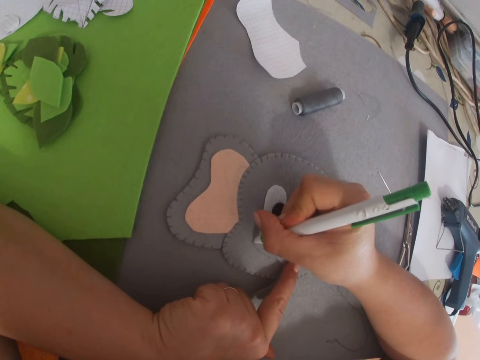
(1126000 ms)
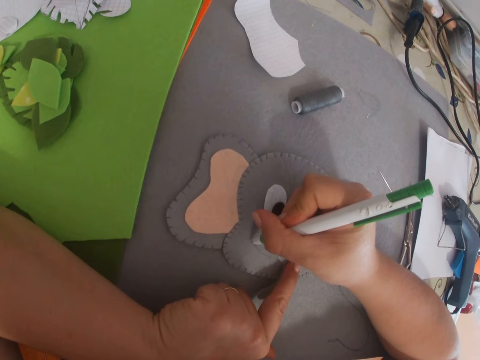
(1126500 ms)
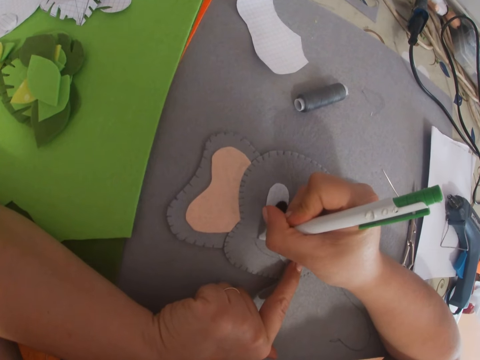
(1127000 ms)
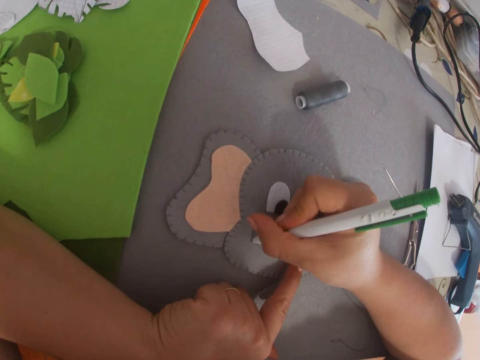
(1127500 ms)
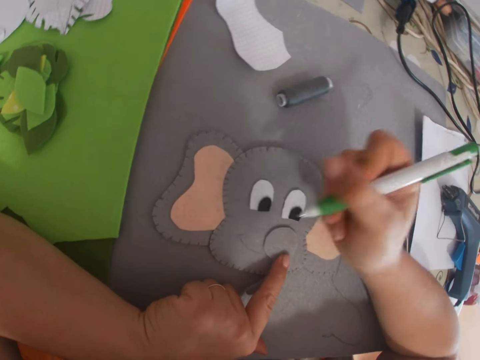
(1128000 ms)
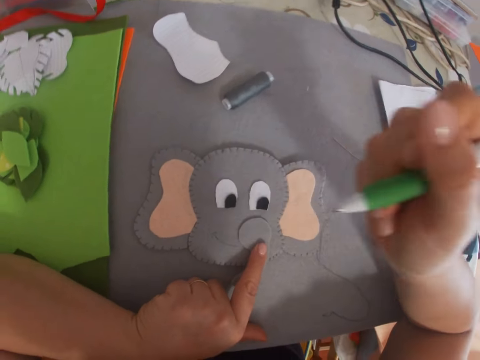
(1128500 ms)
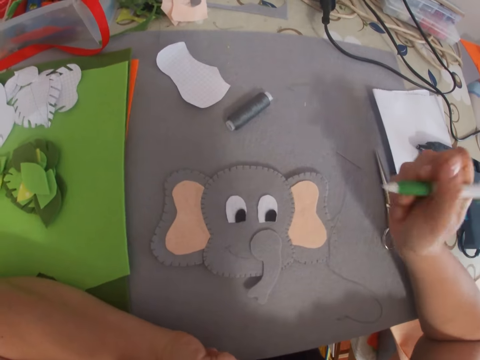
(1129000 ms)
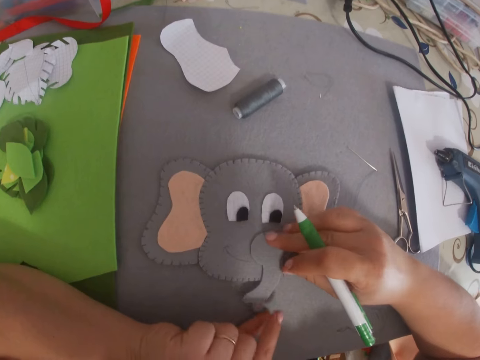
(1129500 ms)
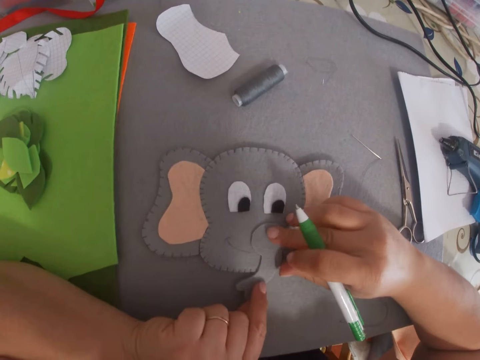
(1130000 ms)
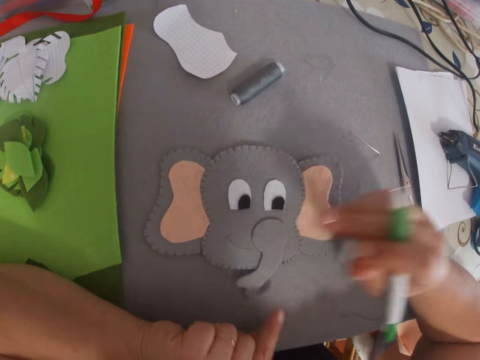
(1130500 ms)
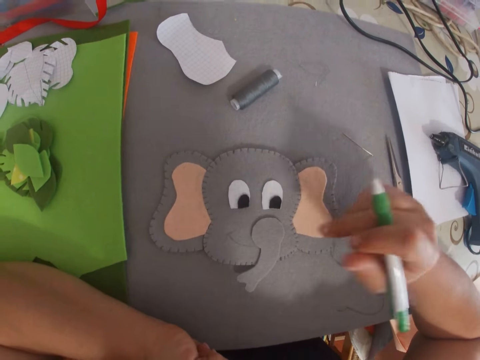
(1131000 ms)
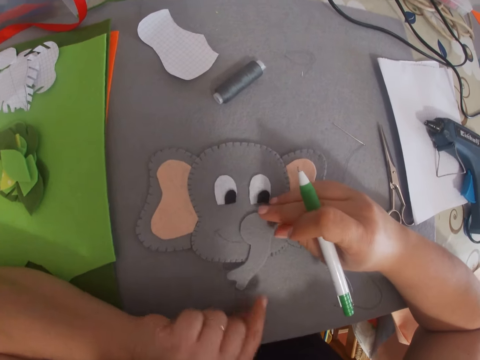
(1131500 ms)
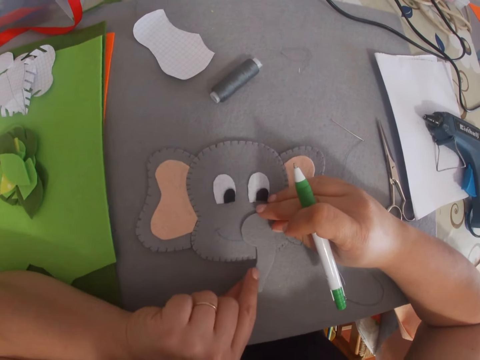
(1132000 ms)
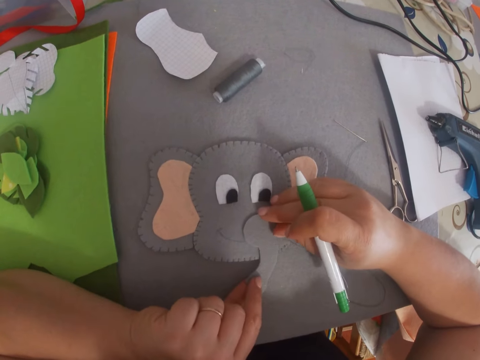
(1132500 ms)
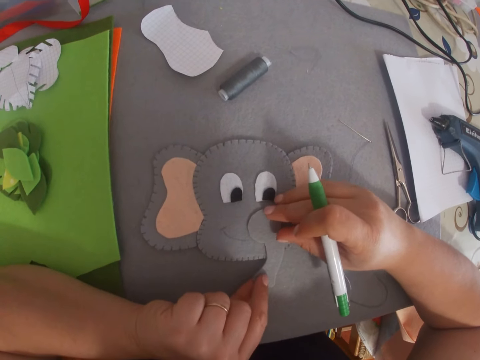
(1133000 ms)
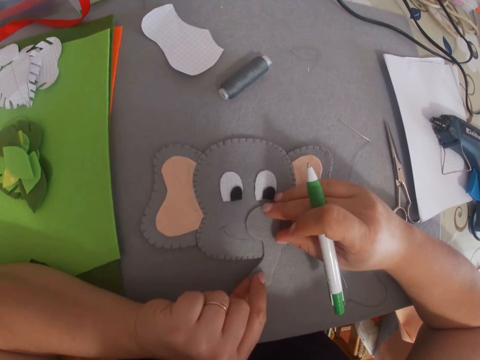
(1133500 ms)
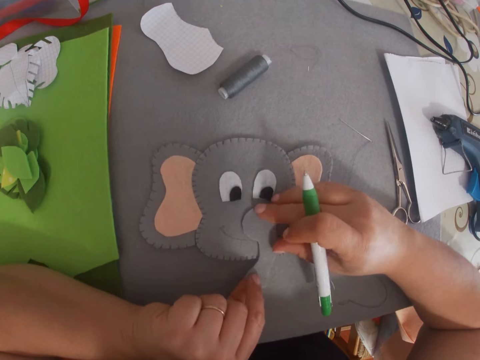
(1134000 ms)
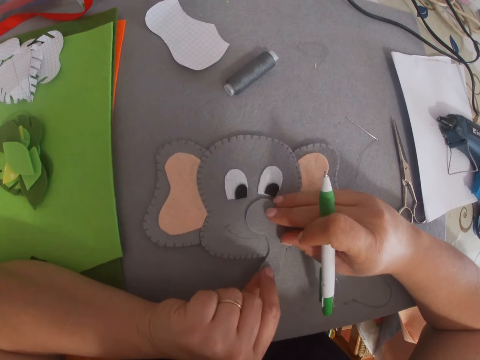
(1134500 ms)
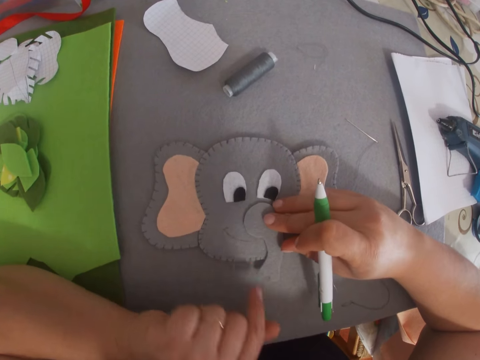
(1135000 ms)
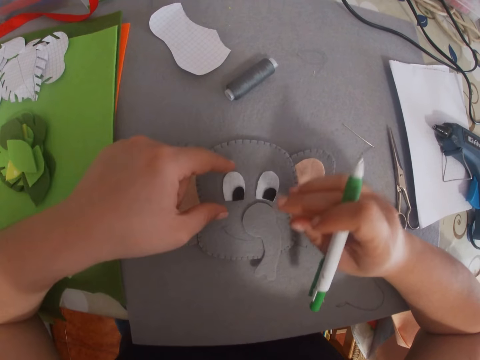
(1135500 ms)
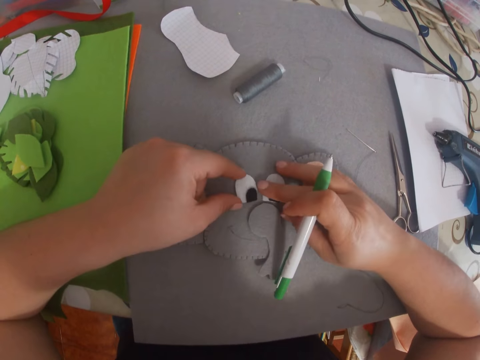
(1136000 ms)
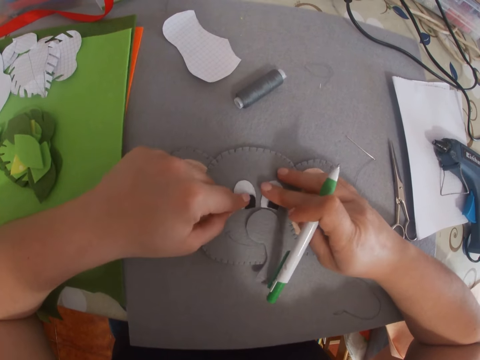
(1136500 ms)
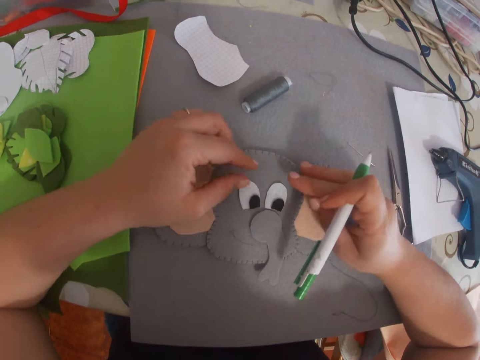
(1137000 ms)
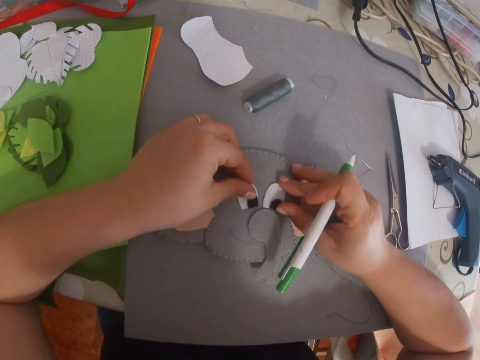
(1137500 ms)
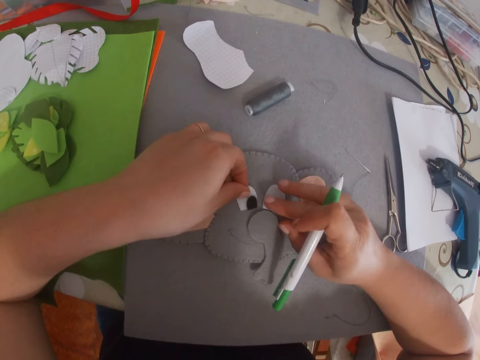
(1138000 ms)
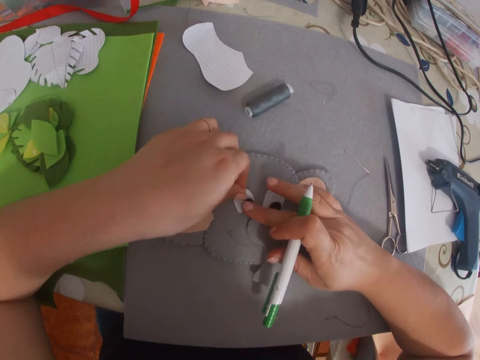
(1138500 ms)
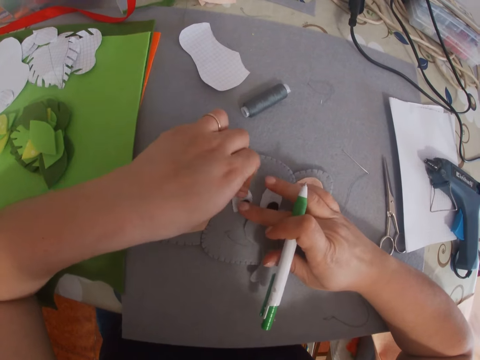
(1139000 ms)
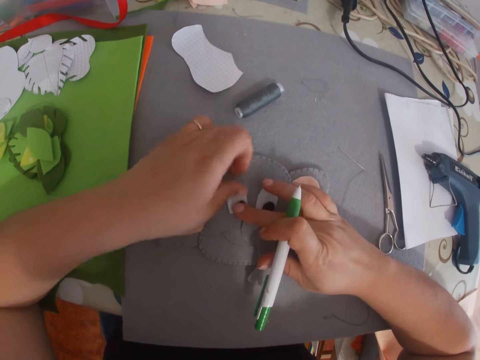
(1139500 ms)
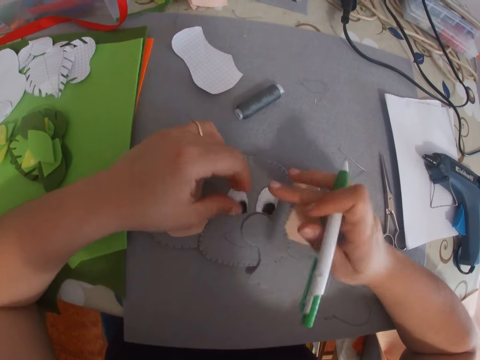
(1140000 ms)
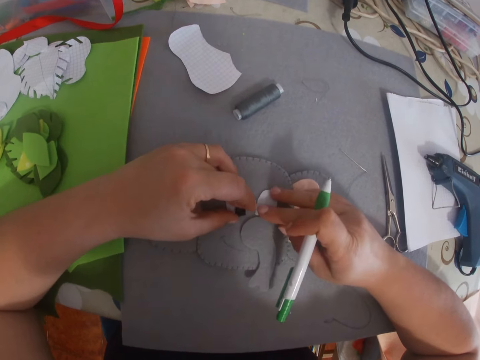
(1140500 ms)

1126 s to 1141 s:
The camera wearer lifts the marker pen off the paper. They move the left hand finger off the paper. They adjust the craft on the initial craft. They hold back the paper with both hands. They move both hands off the paper. They drop both hands back on the paper. They adjust the paper with both hands. They stretch their hands to the paper eye sticker on the paper. They adjust another craft on the bigger craft with both hands.

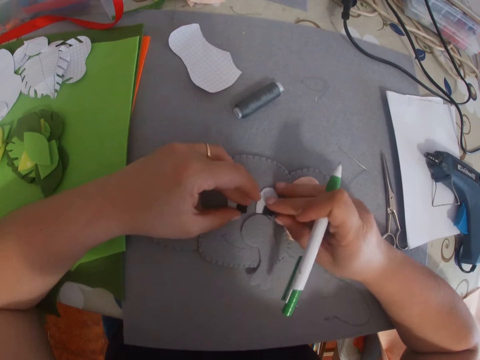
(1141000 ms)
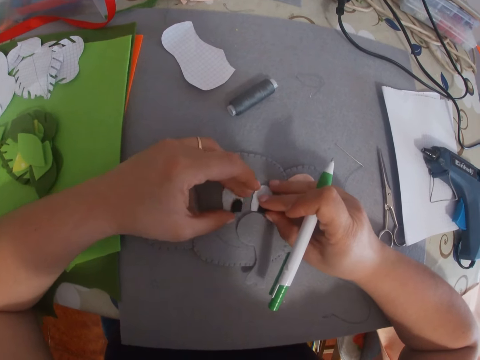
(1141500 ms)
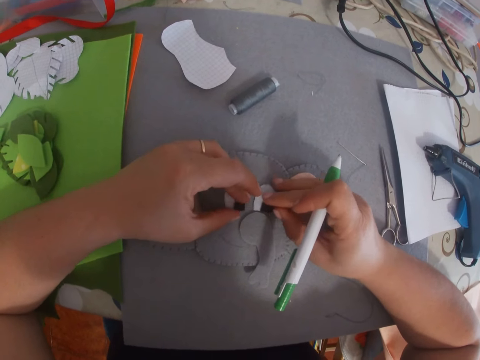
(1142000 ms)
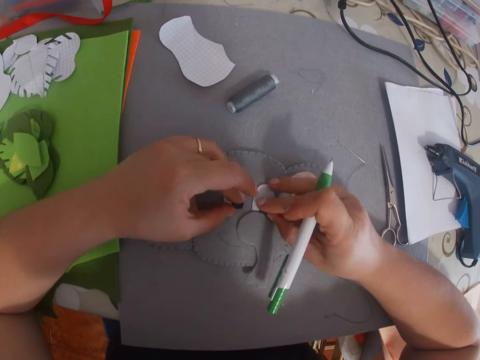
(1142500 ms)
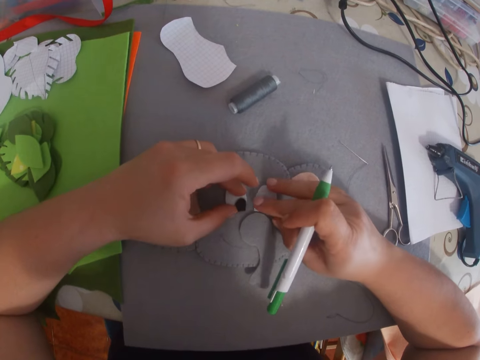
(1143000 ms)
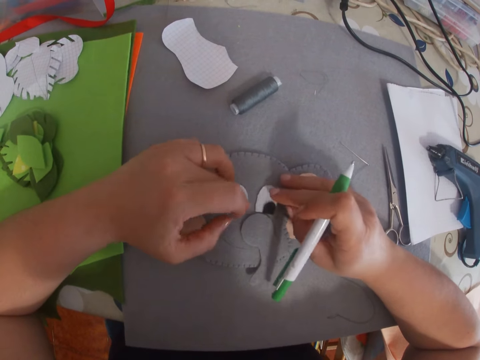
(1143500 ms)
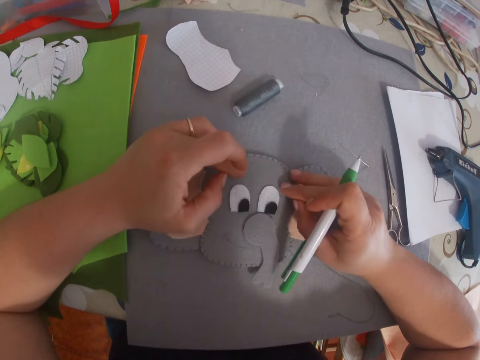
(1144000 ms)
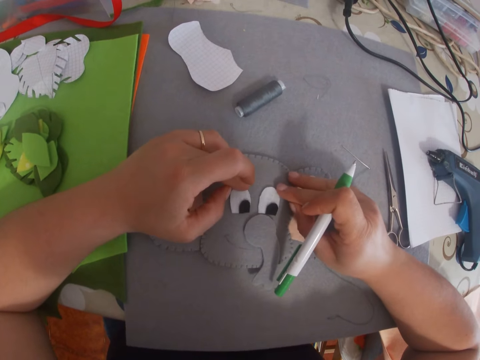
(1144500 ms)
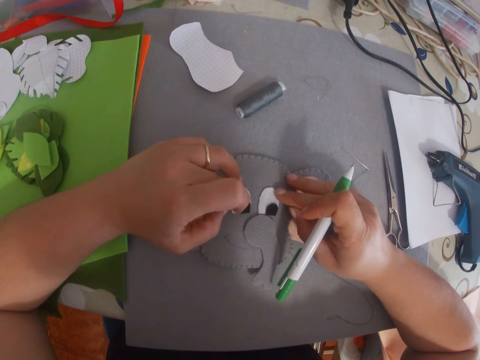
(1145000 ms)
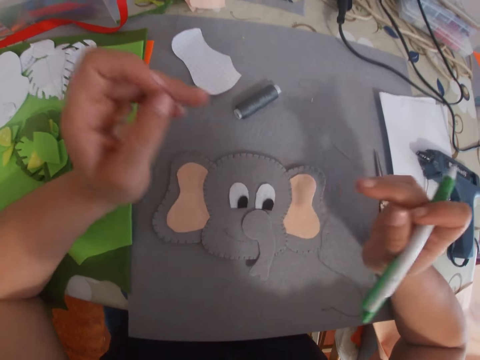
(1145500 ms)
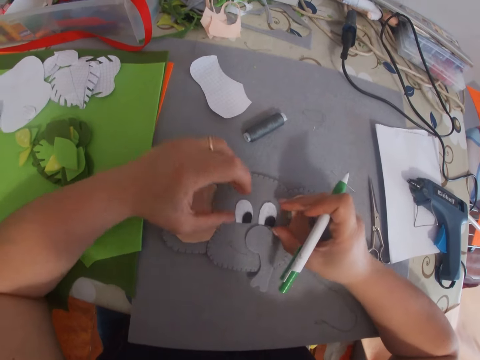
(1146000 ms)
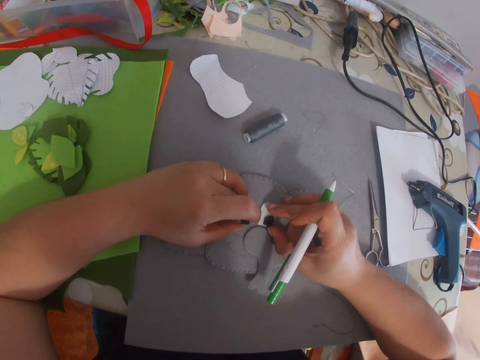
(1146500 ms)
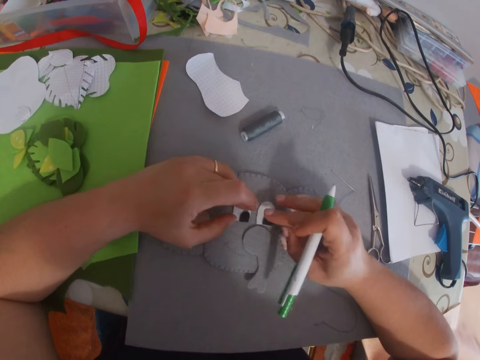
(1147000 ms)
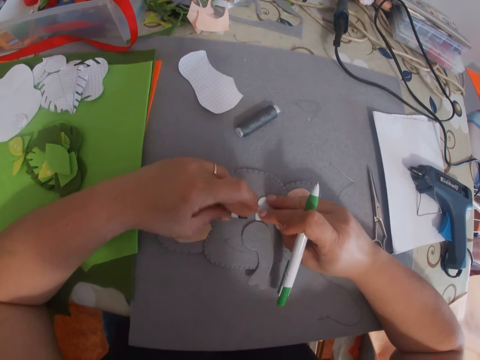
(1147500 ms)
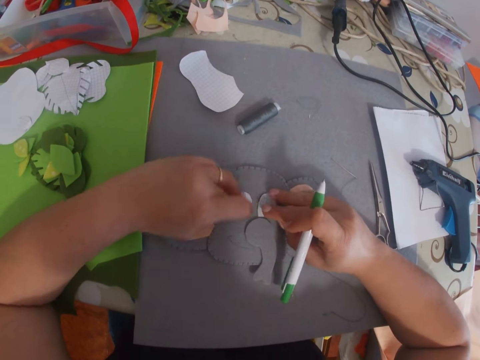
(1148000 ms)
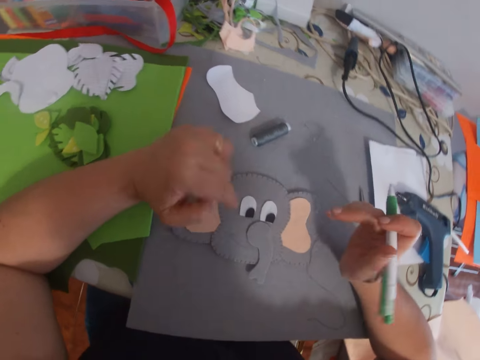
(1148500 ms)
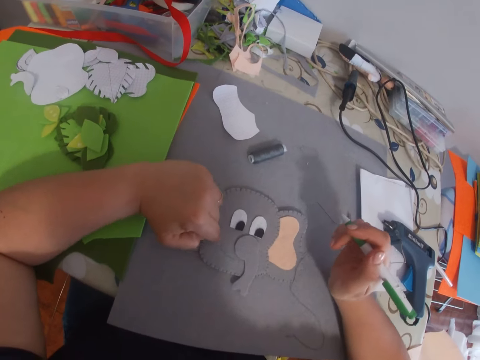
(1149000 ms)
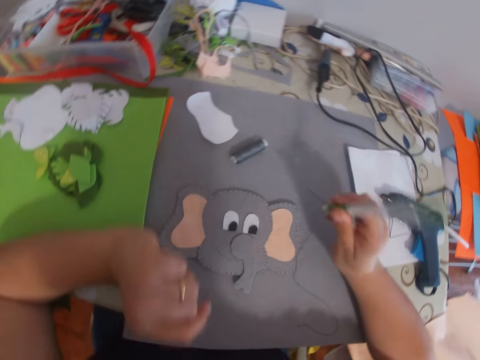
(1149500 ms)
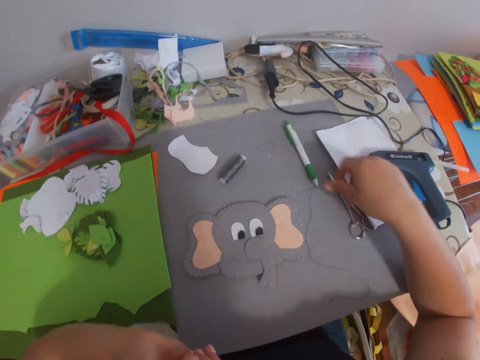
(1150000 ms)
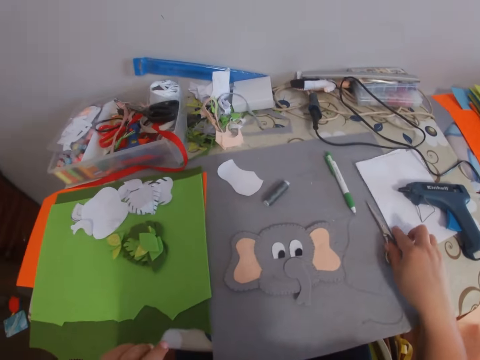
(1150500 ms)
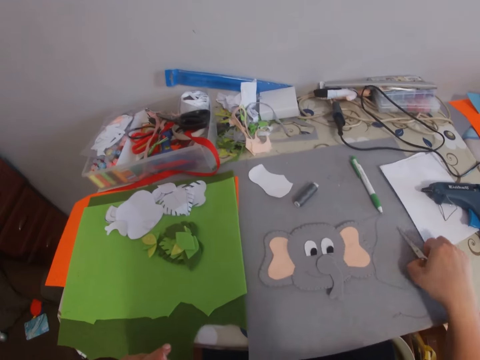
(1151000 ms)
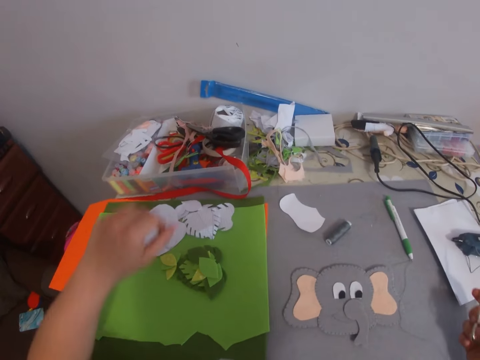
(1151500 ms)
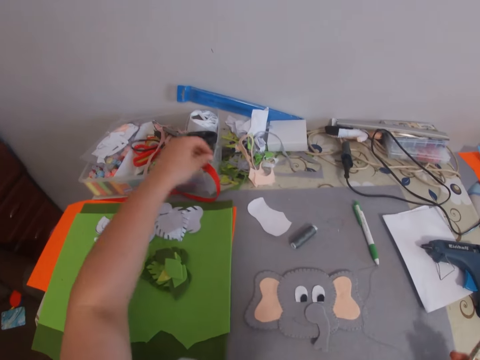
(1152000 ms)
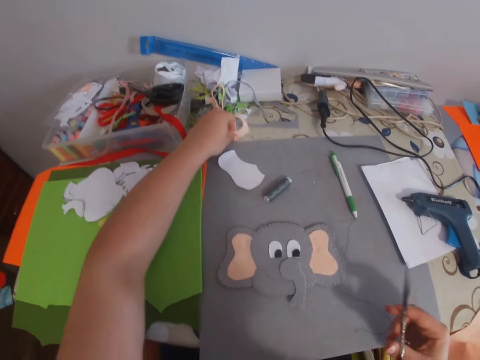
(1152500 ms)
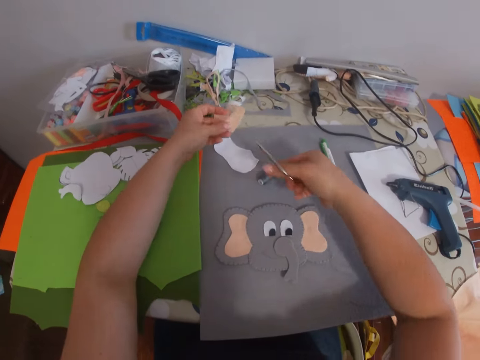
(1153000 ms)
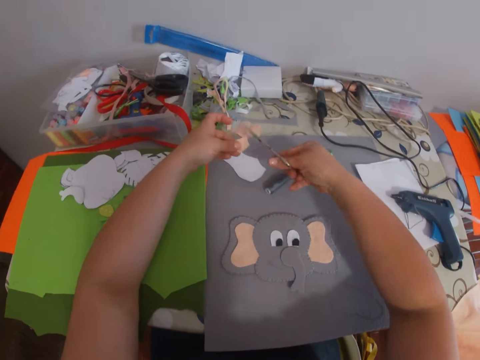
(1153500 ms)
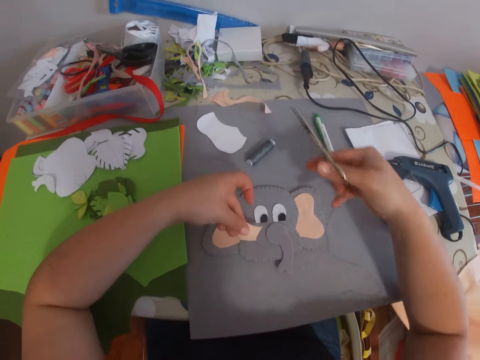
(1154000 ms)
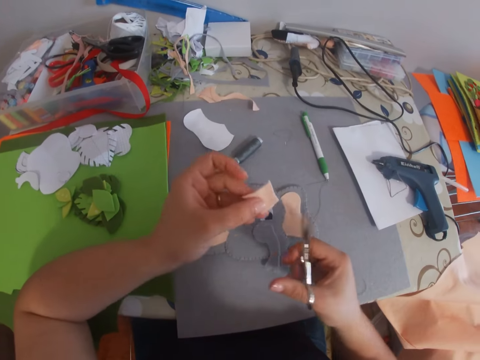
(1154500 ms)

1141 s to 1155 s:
The camera wearer lifts their hands off the eye stickers. They place the marker pen or click ball pen in the right hand on the table. They pick a pair of scissors on the table with the right hand. They stretch the left hand towards another piece of paper. They pick up a small fabric or paper on the table. They stretch the right hand with the scissors towards the paper. They cut the small fabric with the scissors into two.
